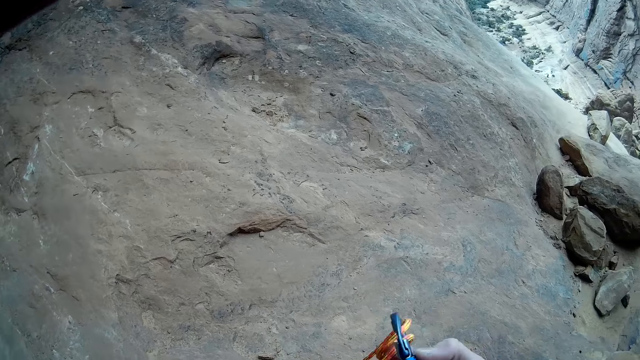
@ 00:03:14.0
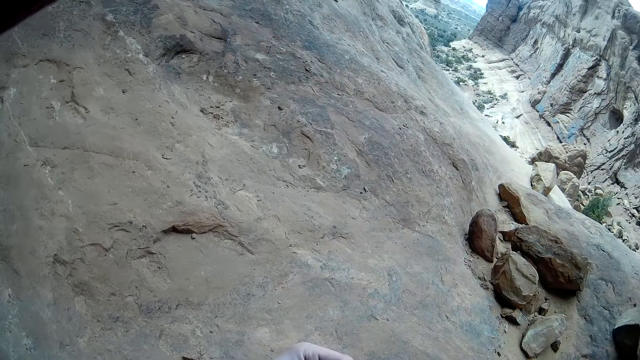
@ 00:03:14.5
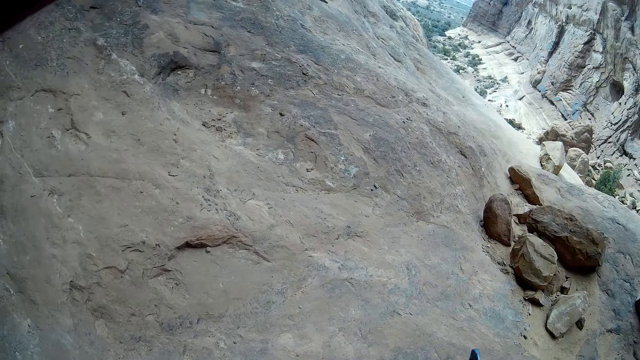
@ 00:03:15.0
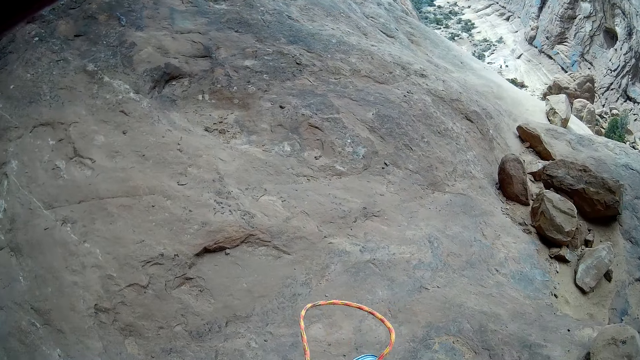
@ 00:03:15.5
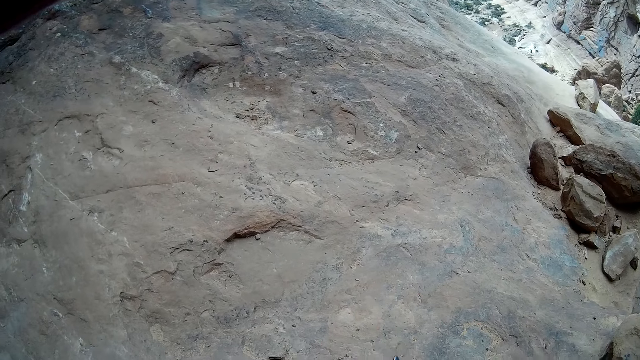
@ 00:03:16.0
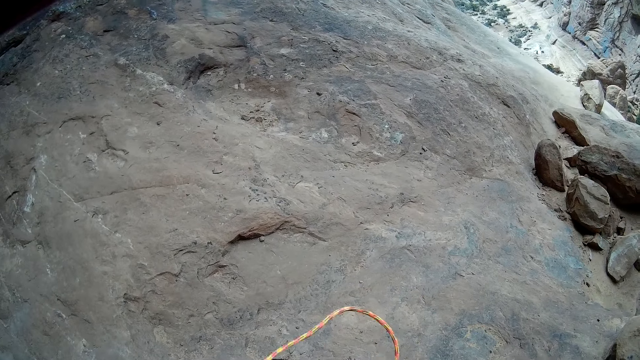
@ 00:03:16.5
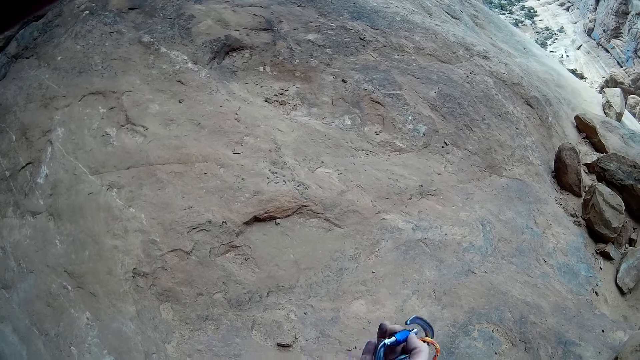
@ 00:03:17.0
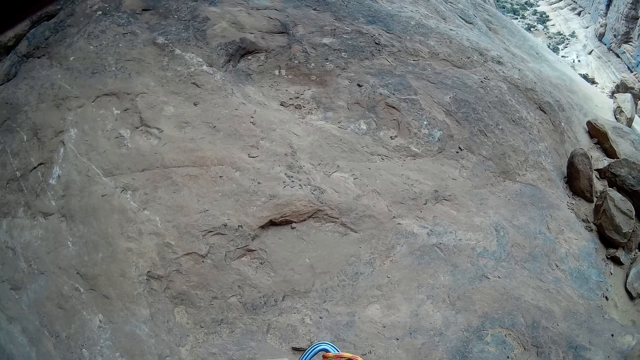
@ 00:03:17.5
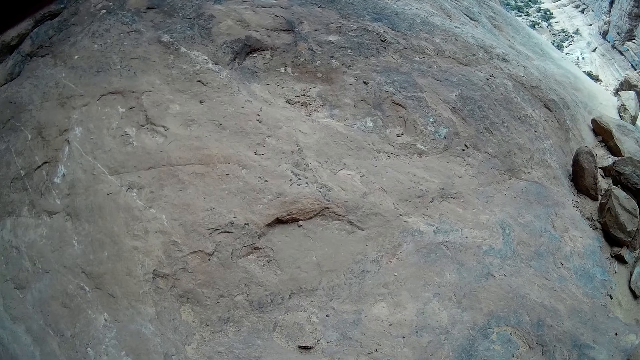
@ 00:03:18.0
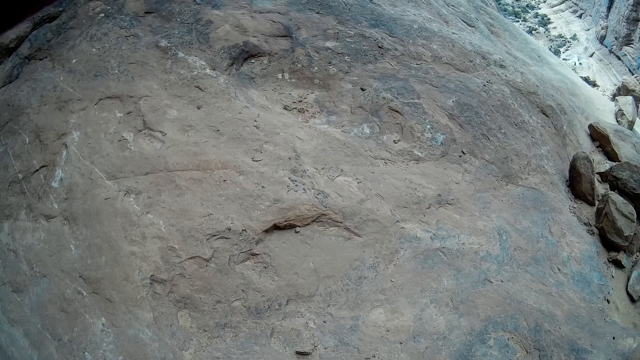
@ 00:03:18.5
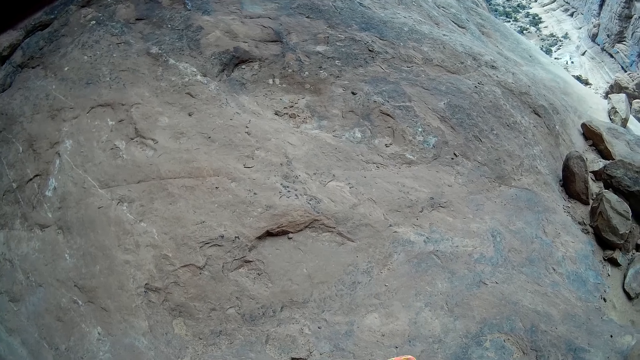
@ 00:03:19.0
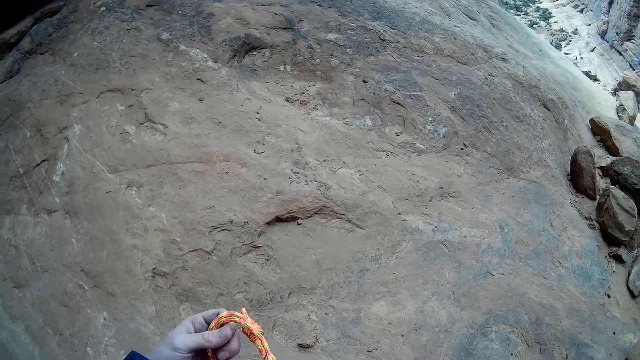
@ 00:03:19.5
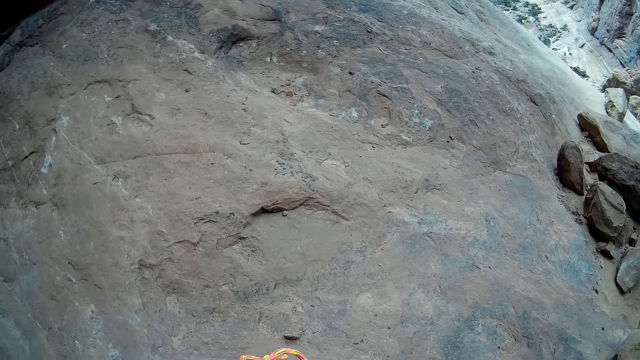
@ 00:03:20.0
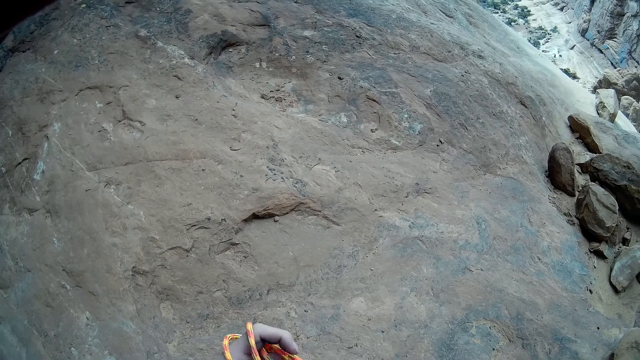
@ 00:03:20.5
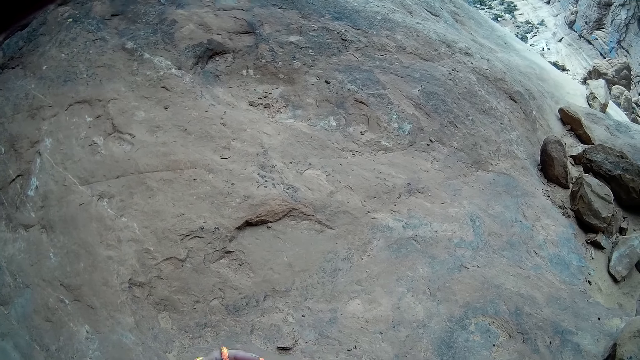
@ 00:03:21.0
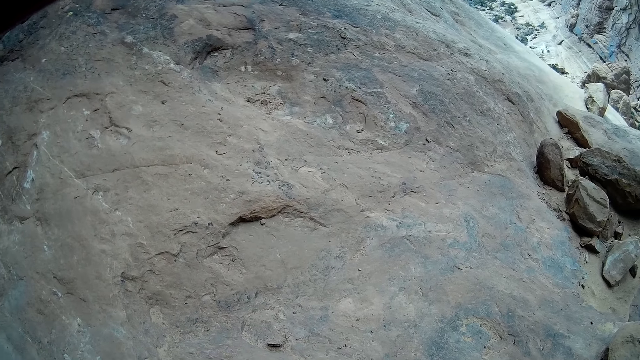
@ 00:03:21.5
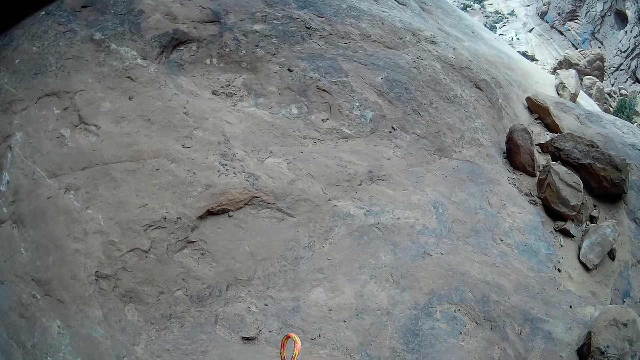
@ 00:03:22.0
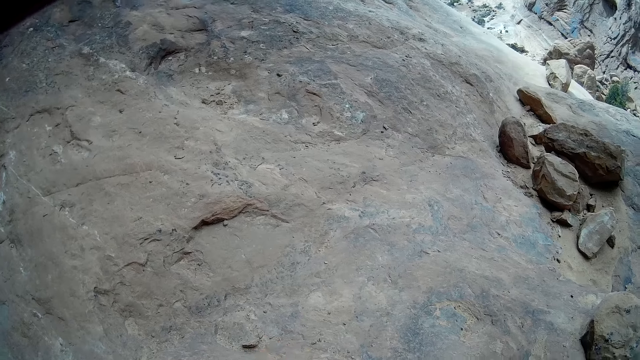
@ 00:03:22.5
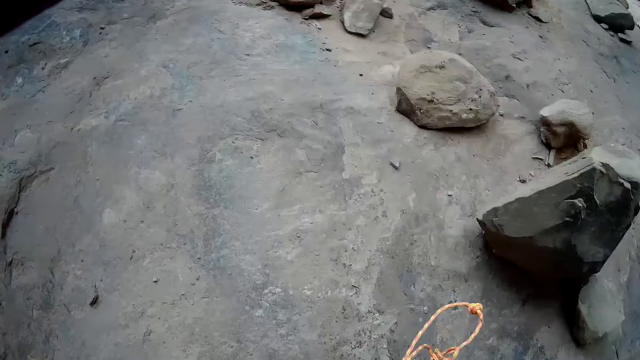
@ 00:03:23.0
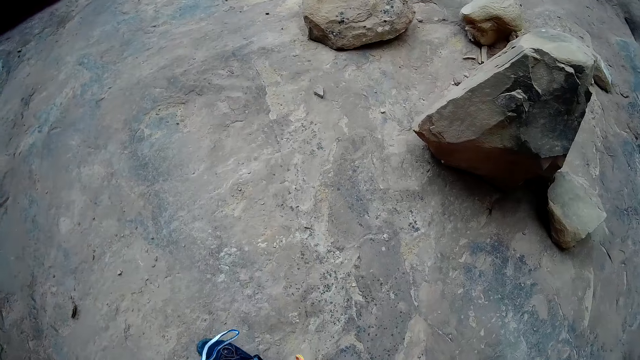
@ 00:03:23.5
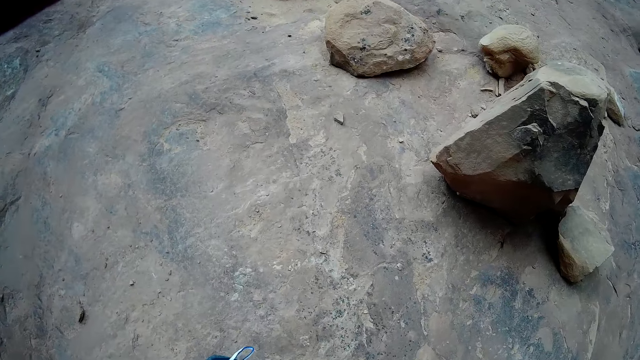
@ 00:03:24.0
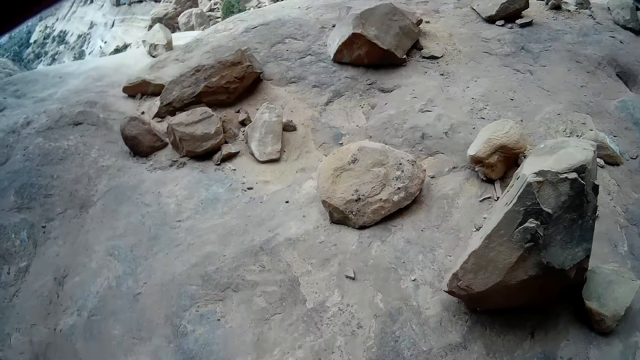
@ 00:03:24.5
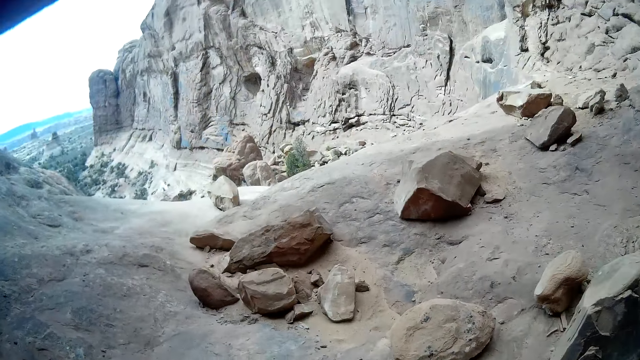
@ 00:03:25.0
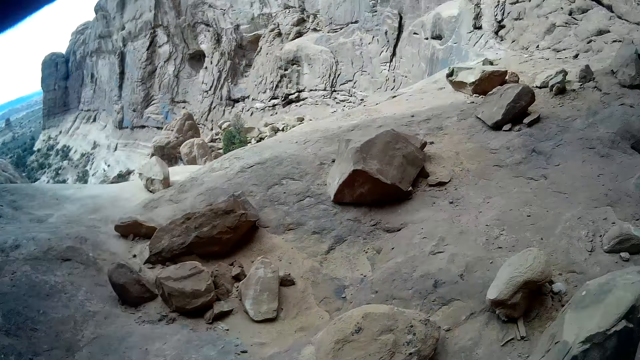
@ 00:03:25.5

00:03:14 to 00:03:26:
The camera wearer walks towards a rock.

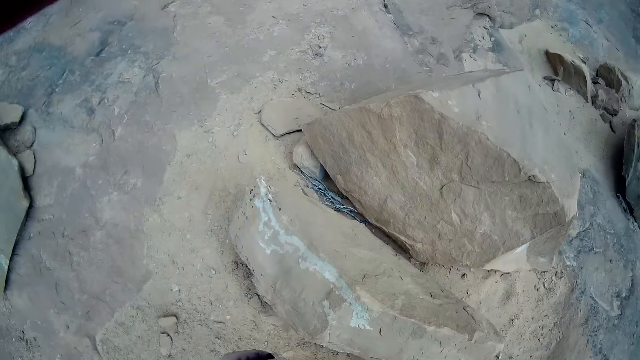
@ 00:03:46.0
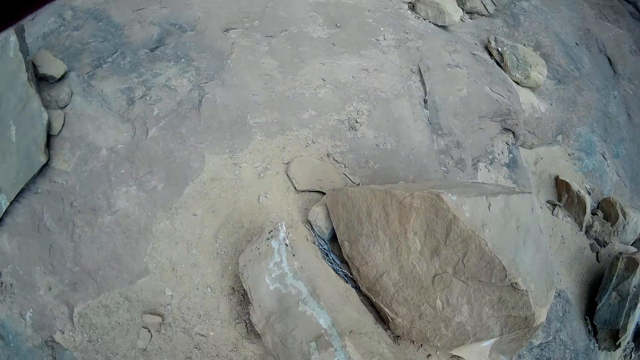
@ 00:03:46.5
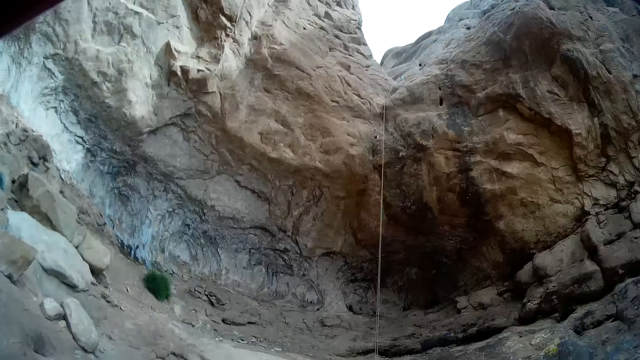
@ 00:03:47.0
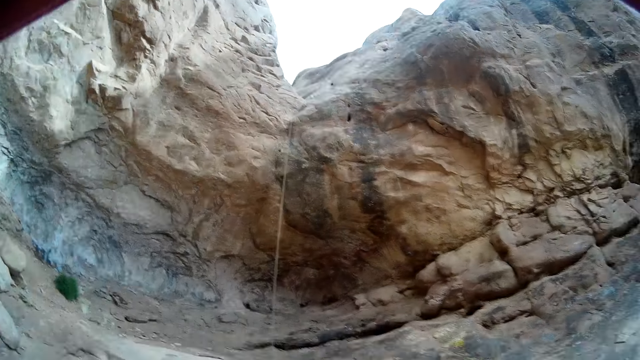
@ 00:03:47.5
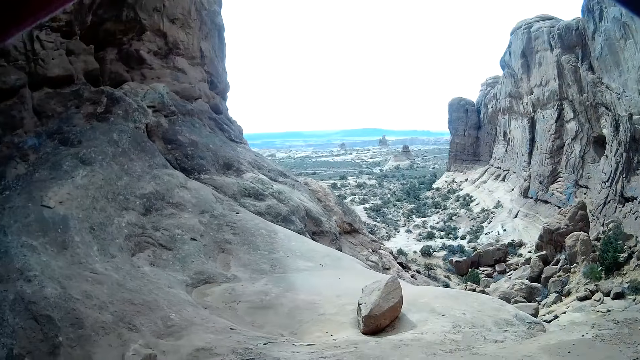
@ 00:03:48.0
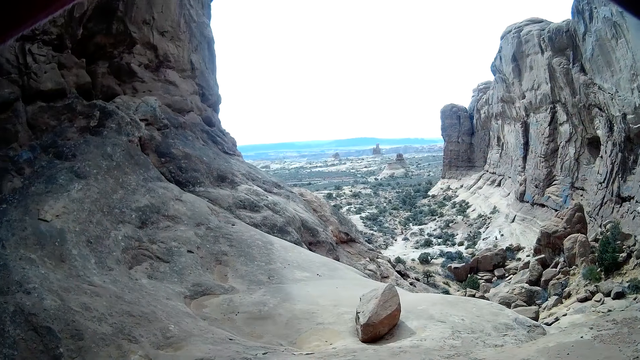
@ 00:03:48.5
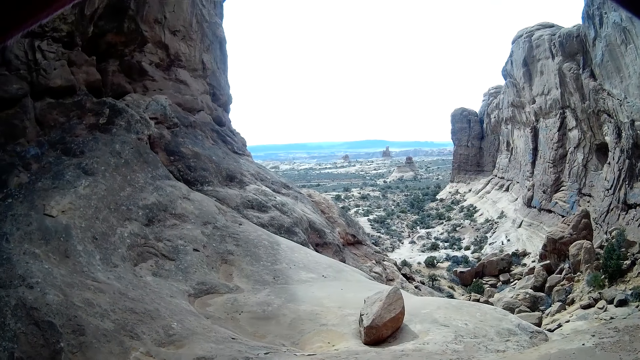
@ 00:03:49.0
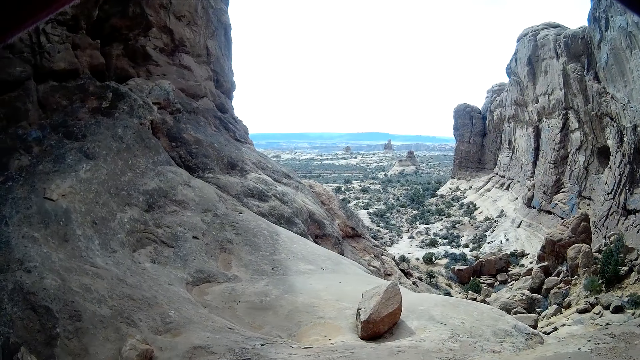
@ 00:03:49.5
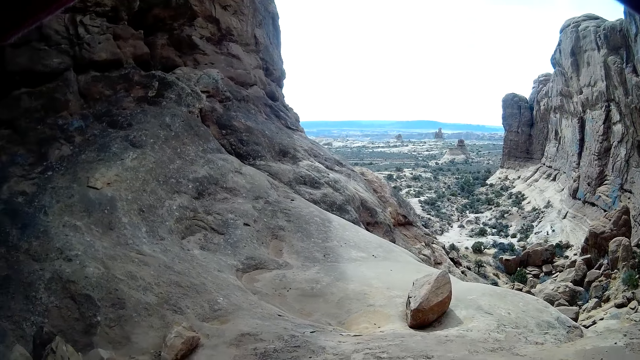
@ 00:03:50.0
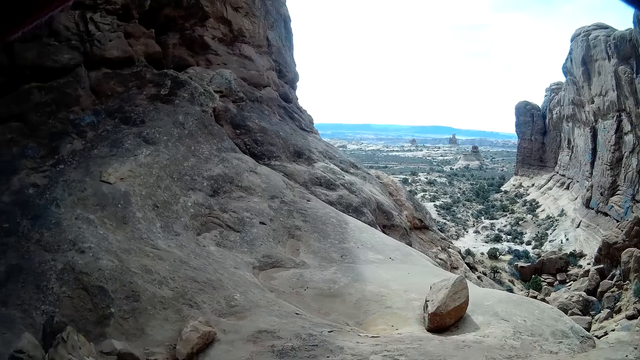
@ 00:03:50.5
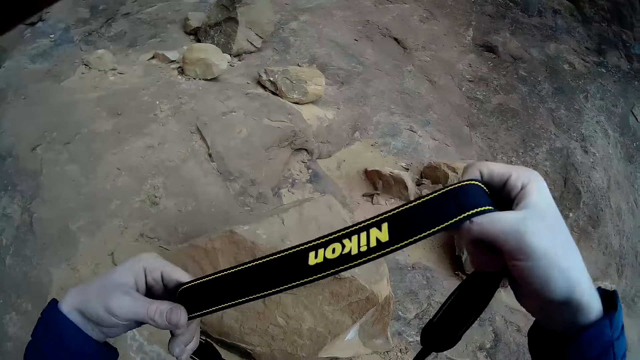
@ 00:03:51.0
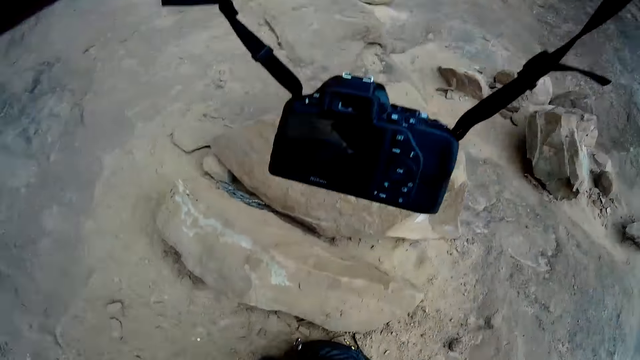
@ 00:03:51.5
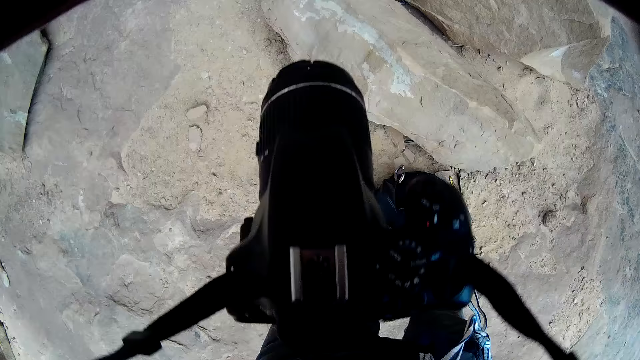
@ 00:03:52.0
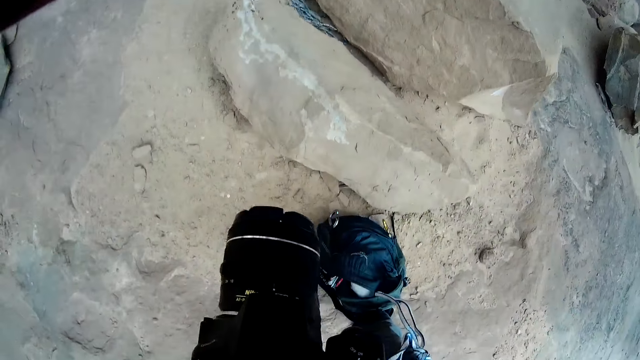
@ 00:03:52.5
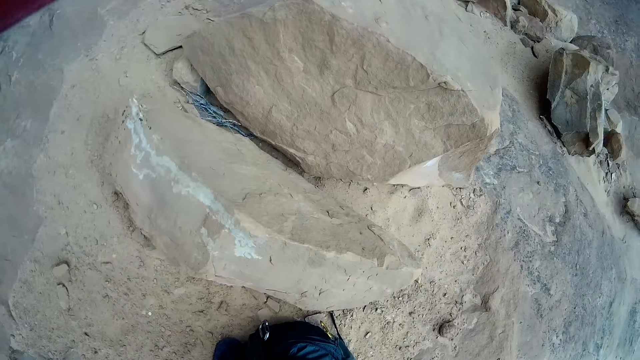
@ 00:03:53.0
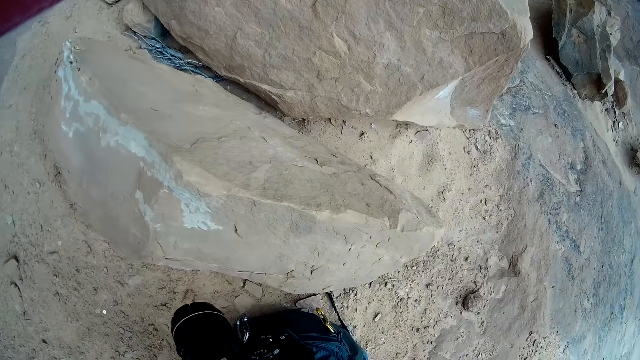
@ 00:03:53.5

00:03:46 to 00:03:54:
The camera wearer looks up the mountain. He looks around. He turns to his right. He hangs the digital camera on his neck with his two hands. He holds up the camera.
